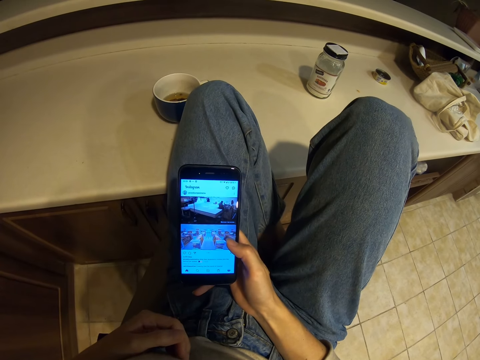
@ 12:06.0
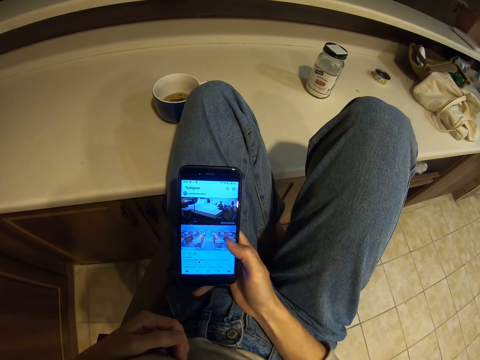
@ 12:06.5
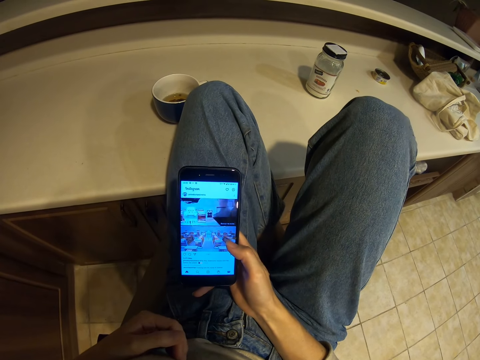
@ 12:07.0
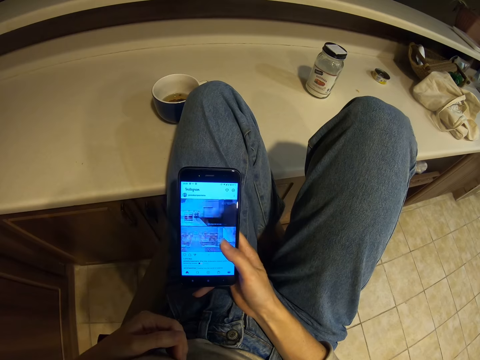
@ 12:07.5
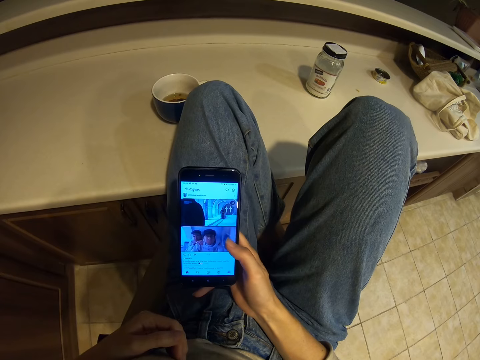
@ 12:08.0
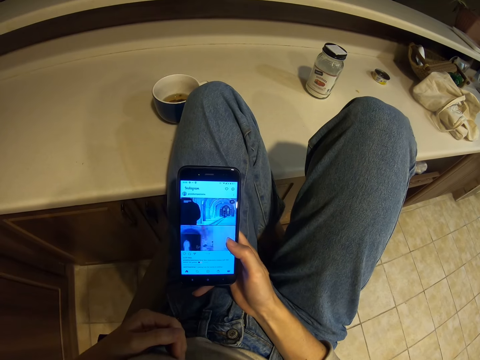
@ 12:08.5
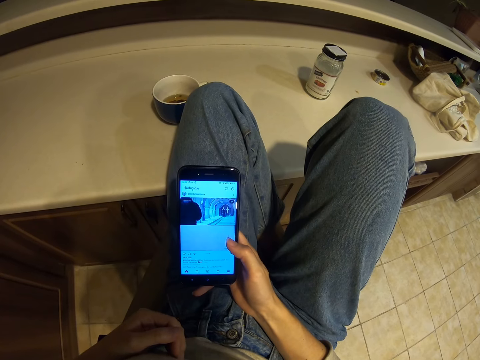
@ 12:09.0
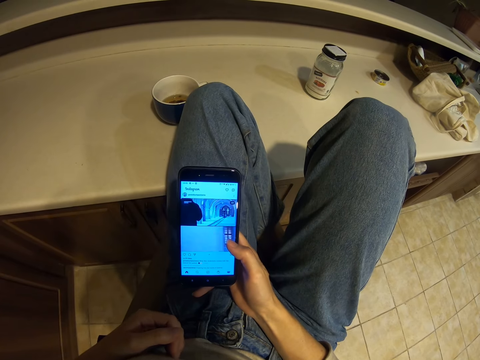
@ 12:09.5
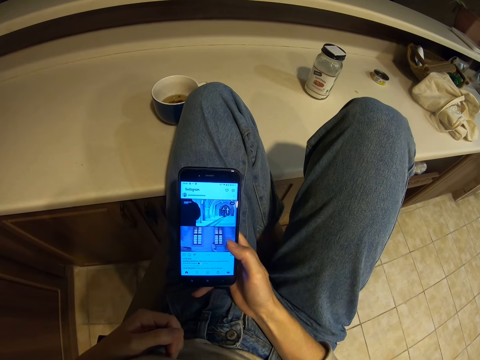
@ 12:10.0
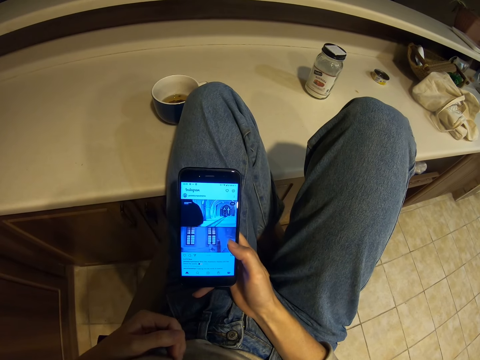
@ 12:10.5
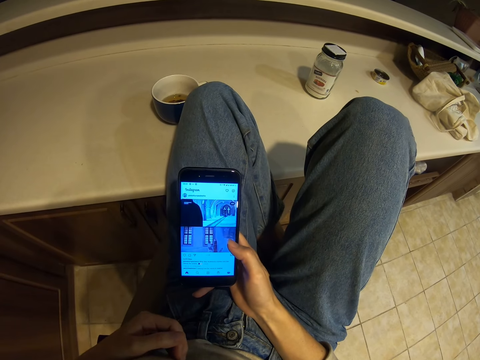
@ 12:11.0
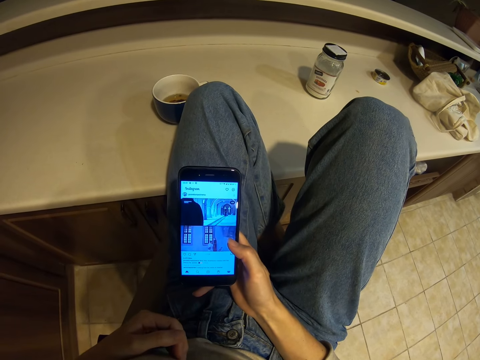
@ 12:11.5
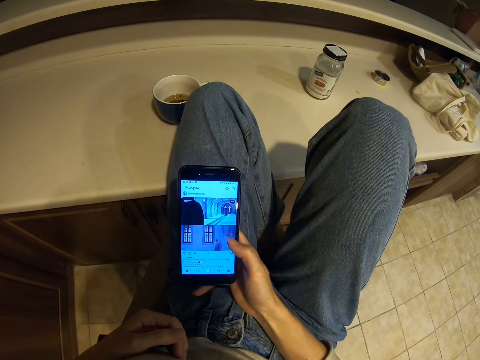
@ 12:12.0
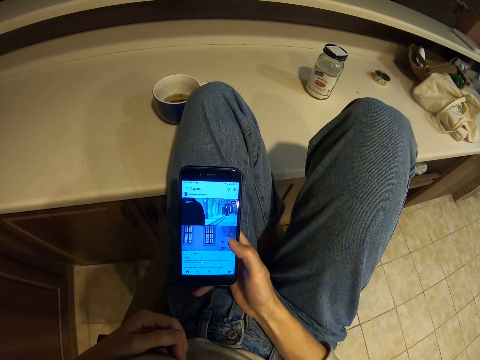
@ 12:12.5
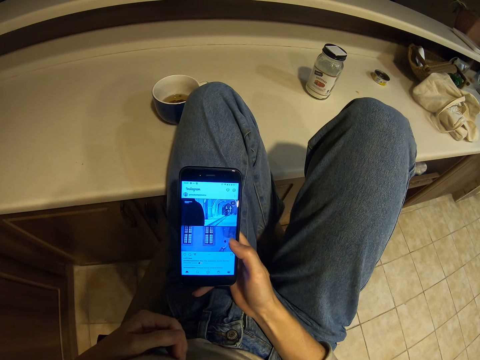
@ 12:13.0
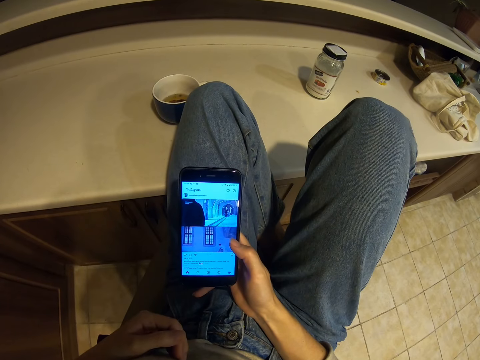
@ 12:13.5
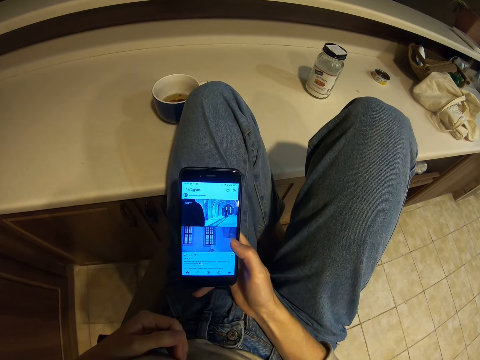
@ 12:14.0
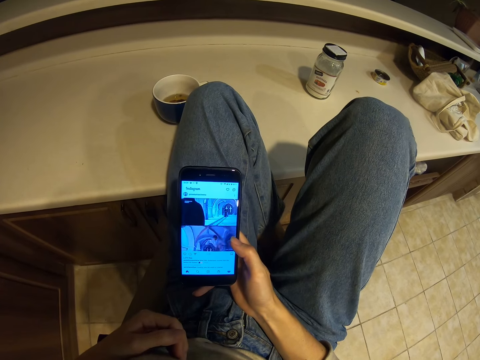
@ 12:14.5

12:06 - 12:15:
The camera wearer watches a video on the phone. They scroll the phone. They watch the video on the phone.

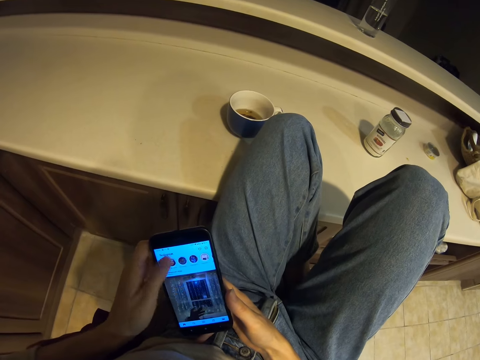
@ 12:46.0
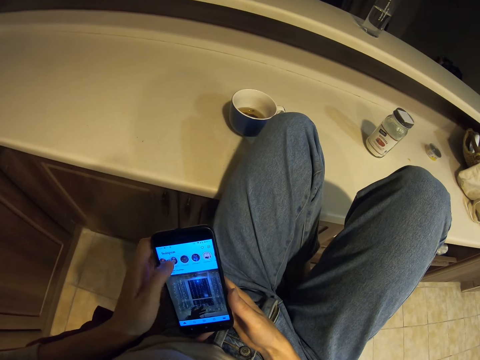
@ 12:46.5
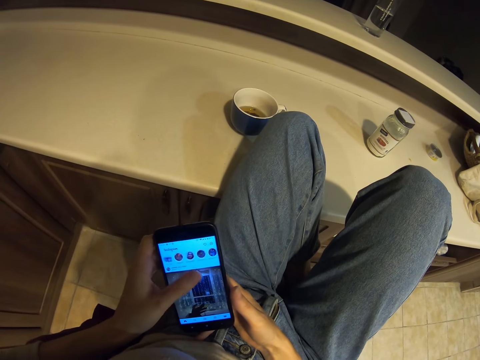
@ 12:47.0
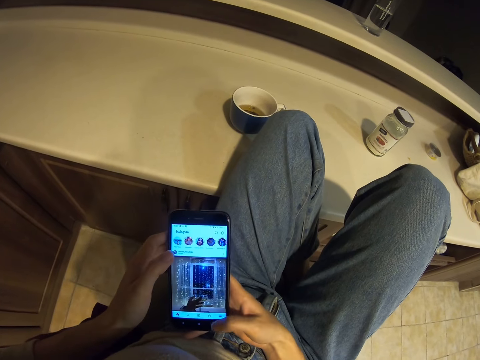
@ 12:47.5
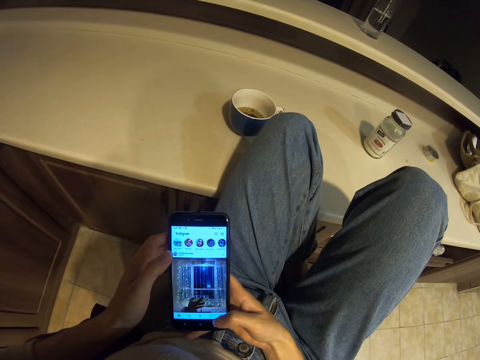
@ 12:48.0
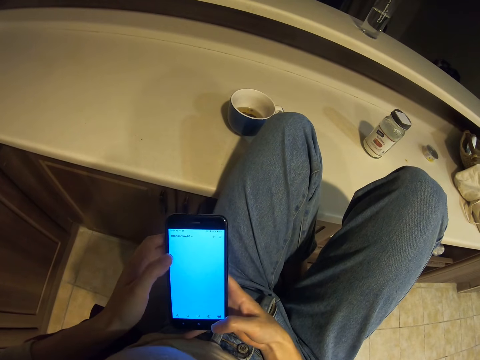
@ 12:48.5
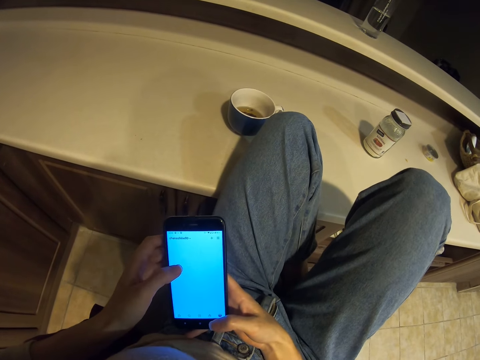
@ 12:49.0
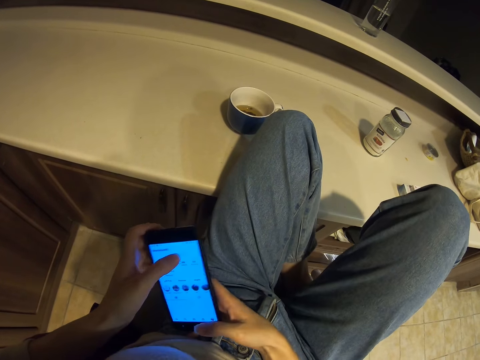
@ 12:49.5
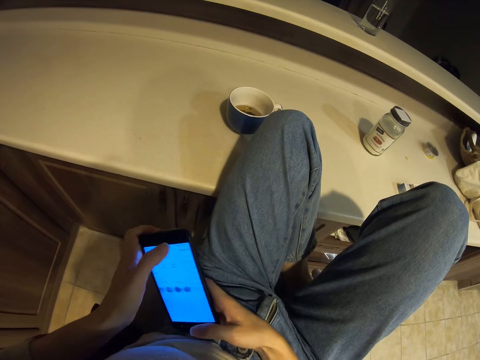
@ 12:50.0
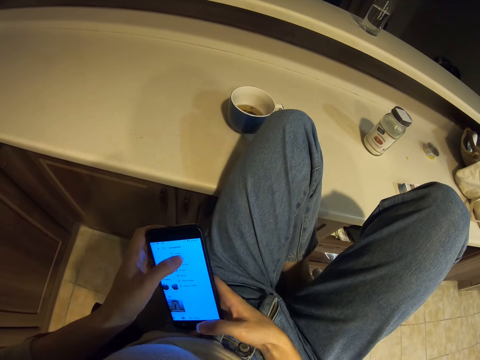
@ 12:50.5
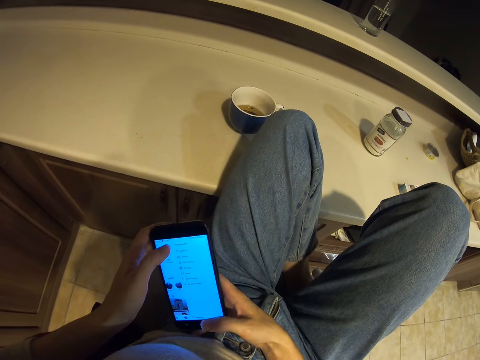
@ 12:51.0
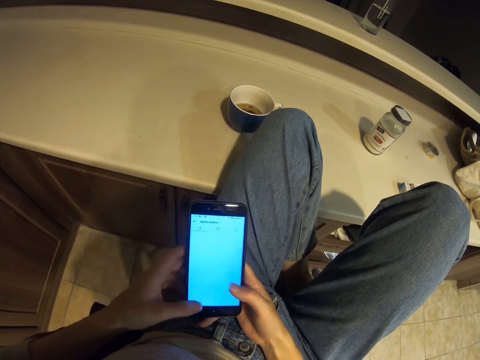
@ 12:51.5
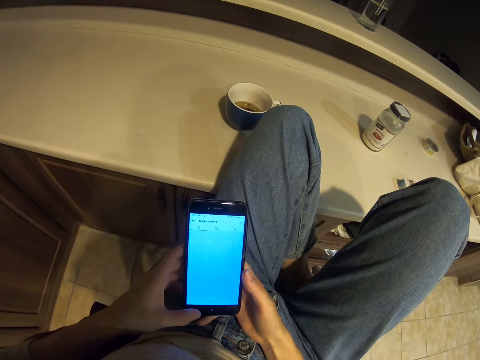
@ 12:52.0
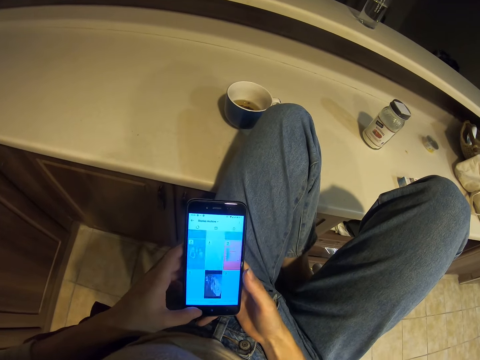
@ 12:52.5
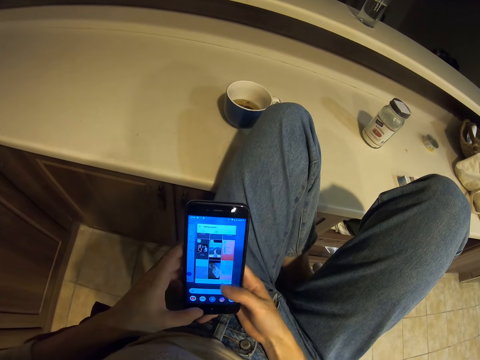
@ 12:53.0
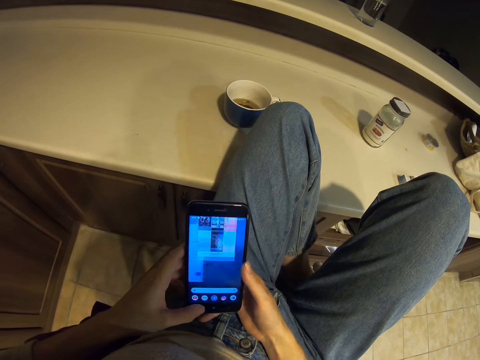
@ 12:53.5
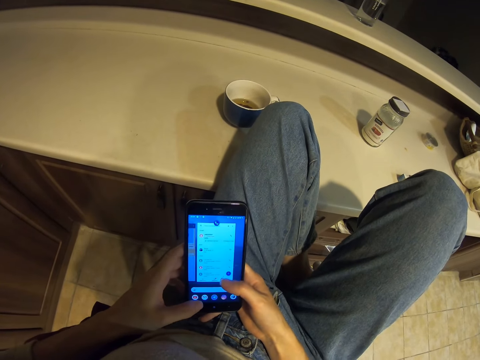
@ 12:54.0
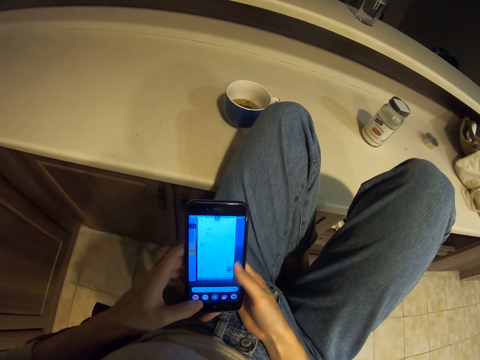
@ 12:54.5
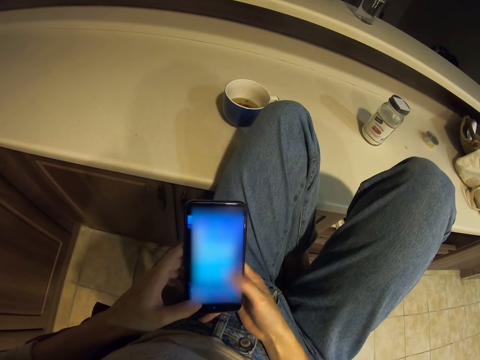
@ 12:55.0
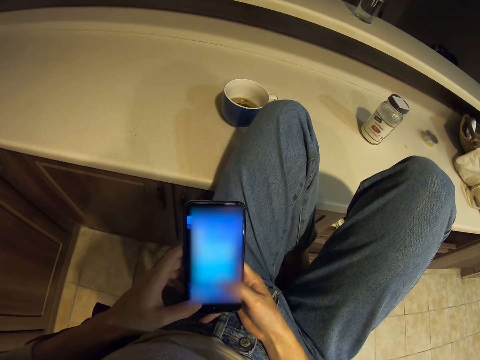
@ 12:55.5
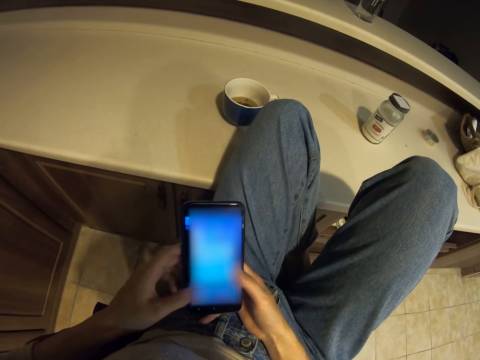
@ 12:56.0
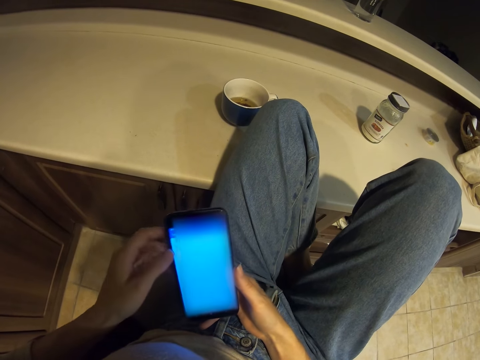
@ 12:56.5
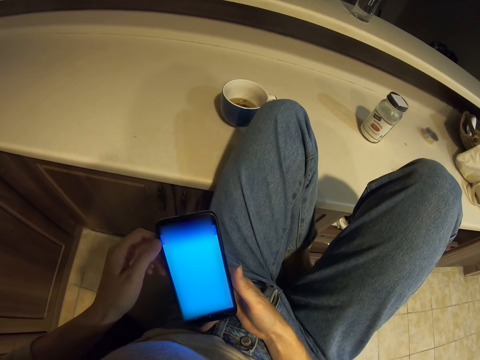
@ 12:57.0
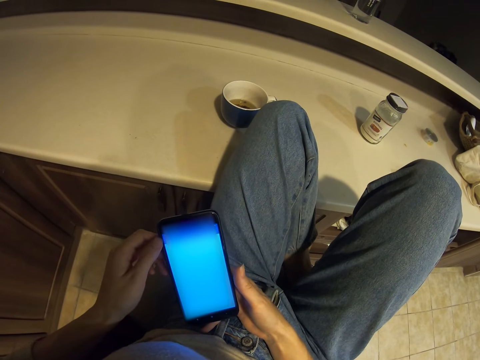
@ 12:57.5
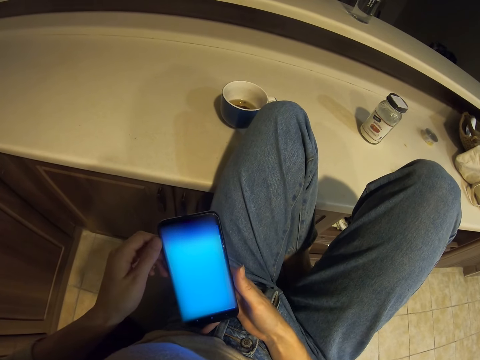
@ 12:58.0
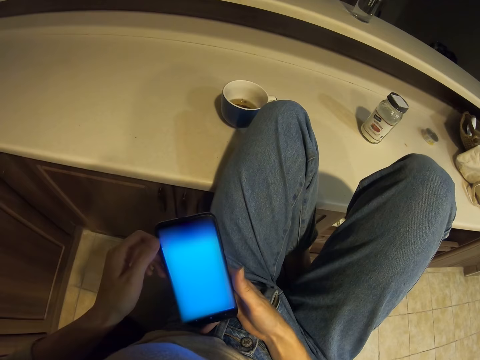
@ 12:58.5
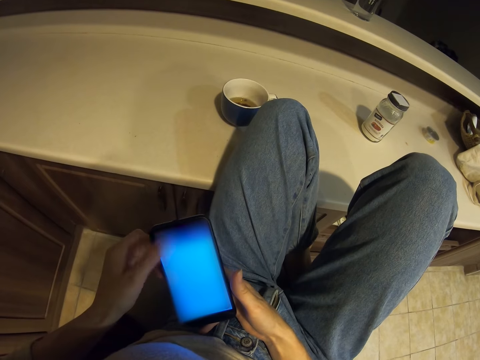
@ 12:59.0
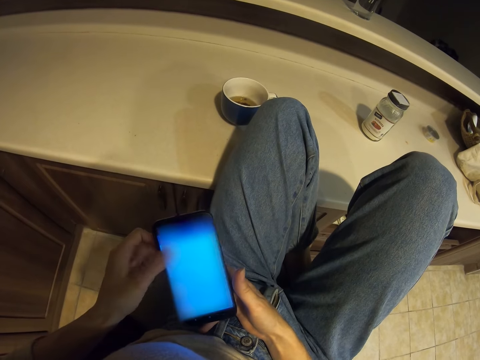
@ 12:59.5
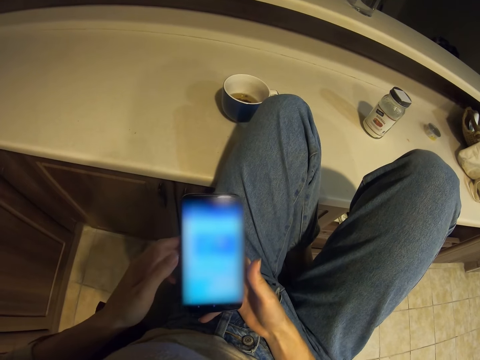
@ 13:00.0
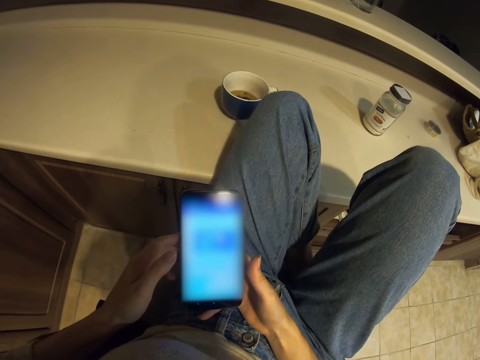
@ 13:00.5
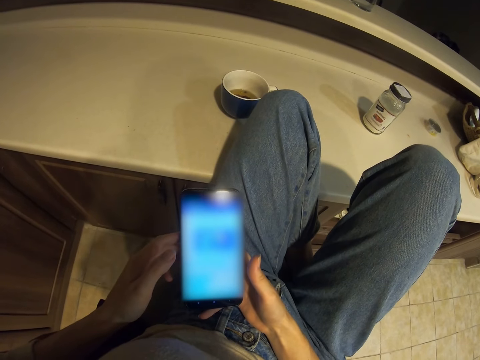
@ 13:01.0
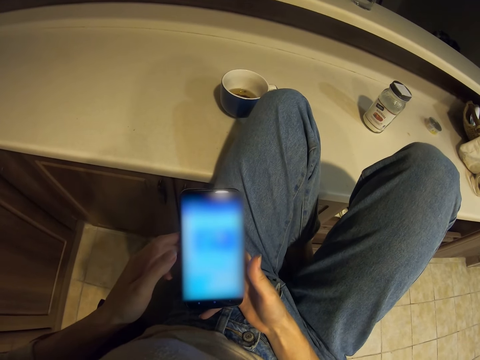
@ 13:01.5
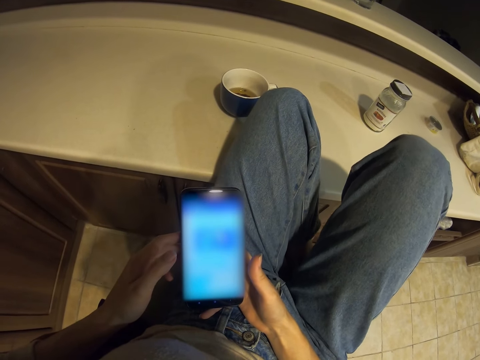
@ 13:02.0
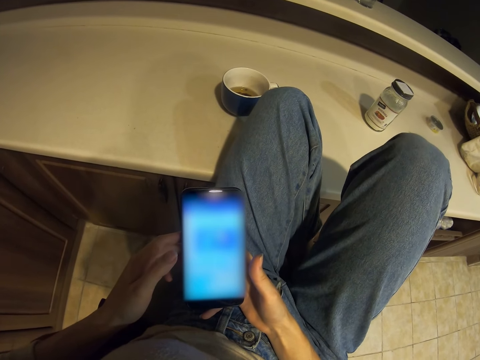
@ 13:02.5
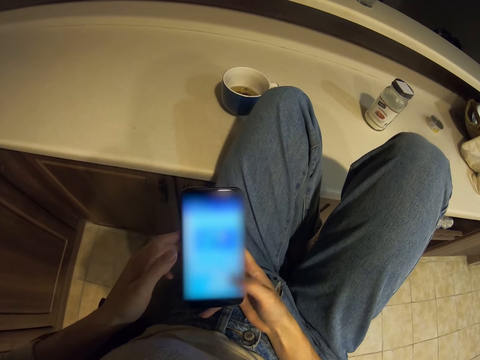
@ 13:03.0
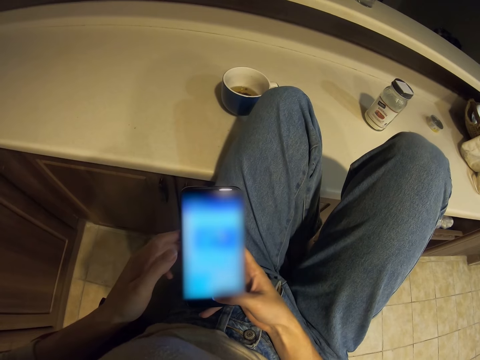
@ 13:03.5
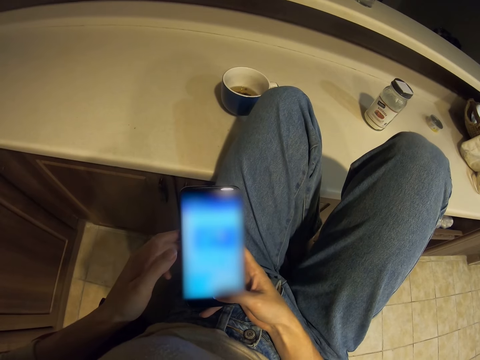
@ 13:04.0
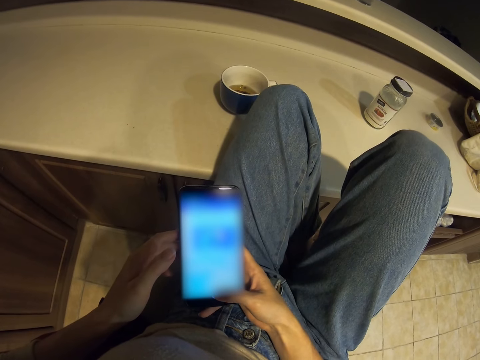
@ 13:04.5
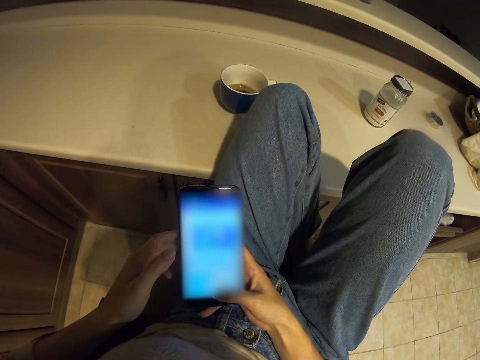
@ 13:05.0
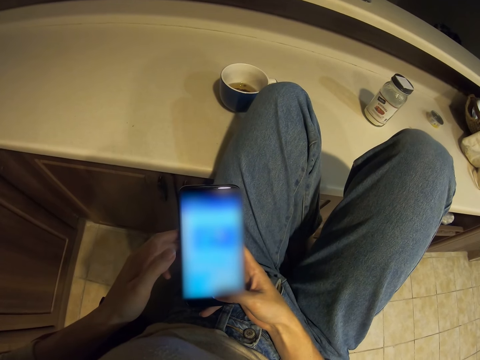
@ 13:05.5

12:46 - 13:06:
The camera wearer touches the phone with the right hand. They scroll the phone. They look at the phone.
